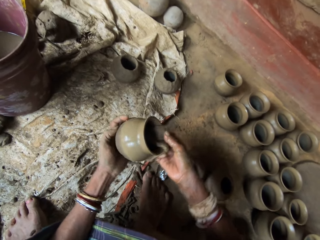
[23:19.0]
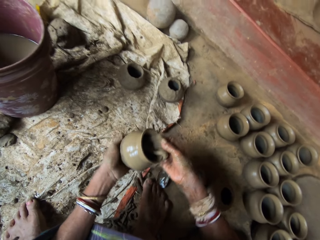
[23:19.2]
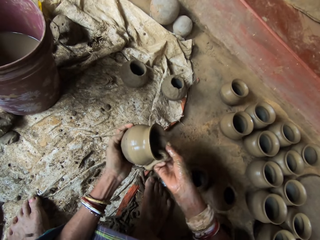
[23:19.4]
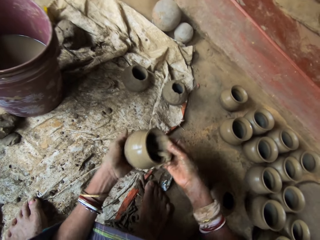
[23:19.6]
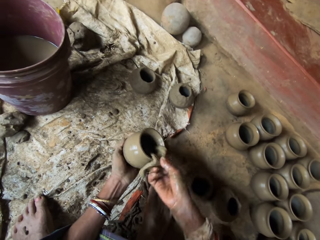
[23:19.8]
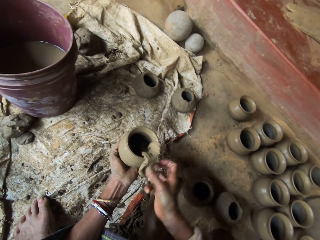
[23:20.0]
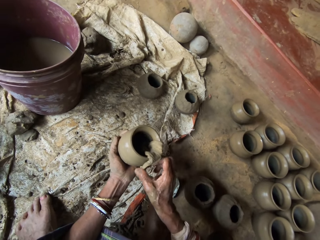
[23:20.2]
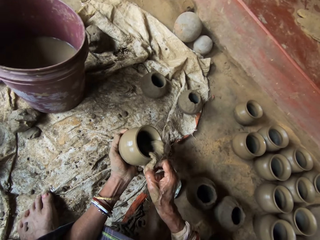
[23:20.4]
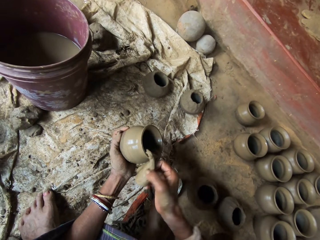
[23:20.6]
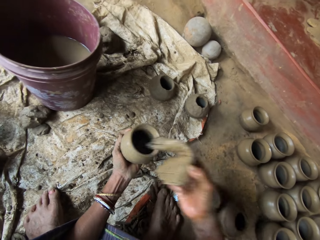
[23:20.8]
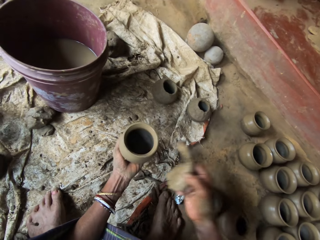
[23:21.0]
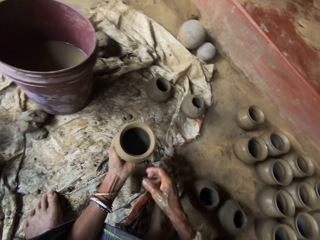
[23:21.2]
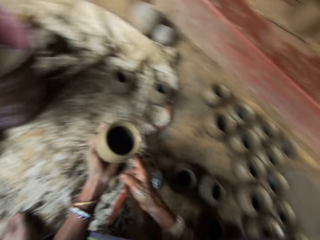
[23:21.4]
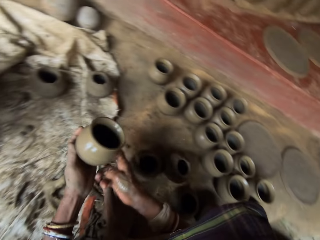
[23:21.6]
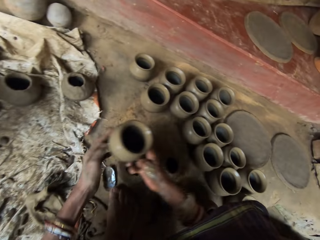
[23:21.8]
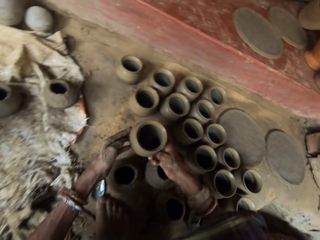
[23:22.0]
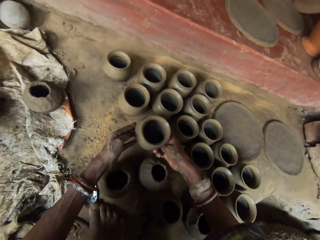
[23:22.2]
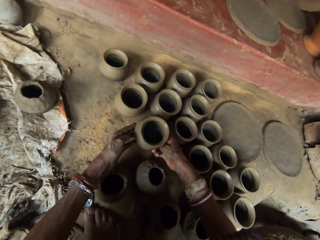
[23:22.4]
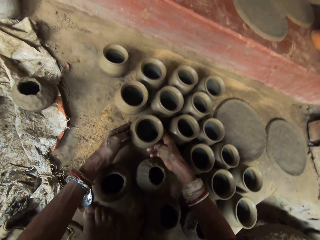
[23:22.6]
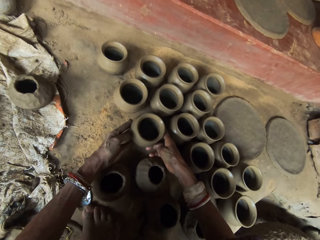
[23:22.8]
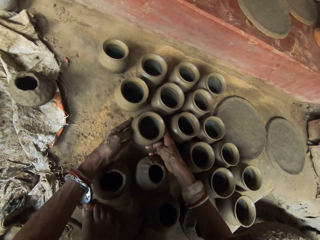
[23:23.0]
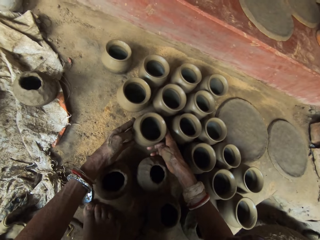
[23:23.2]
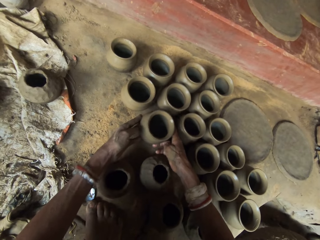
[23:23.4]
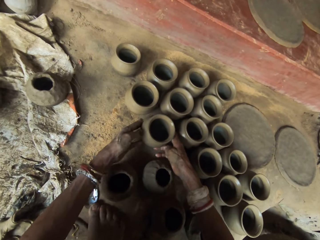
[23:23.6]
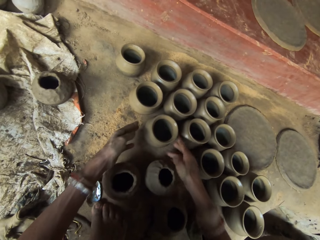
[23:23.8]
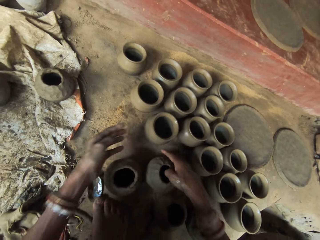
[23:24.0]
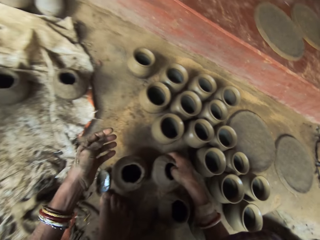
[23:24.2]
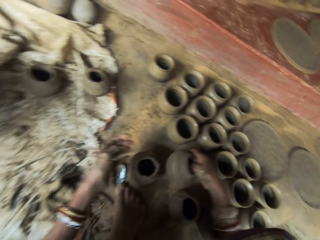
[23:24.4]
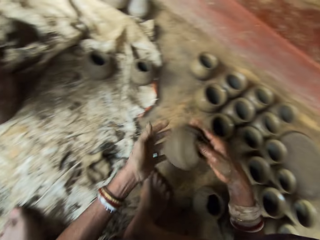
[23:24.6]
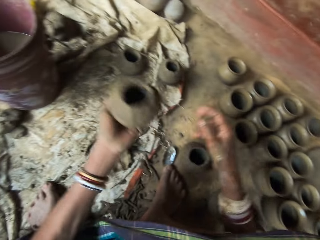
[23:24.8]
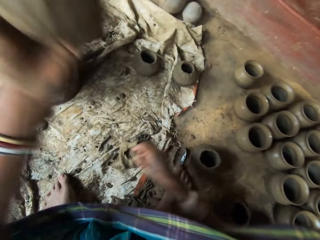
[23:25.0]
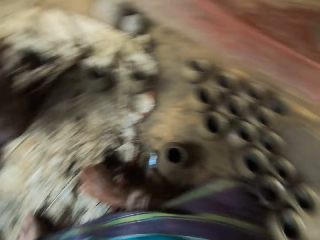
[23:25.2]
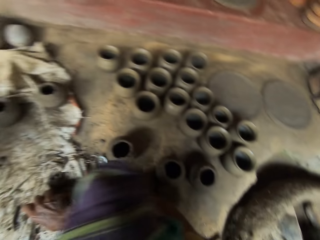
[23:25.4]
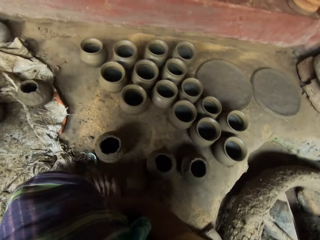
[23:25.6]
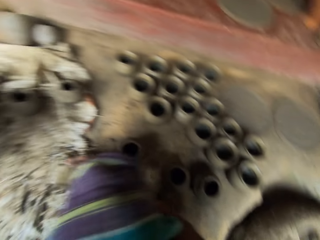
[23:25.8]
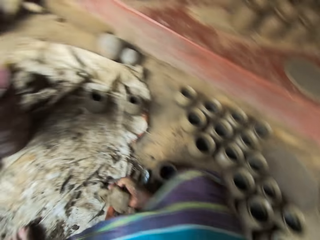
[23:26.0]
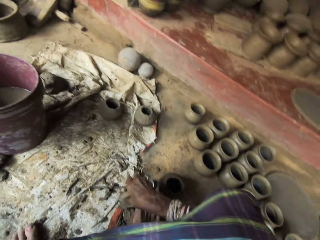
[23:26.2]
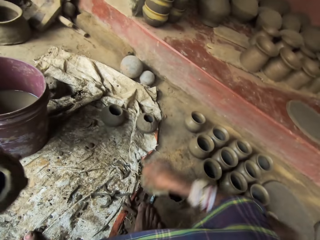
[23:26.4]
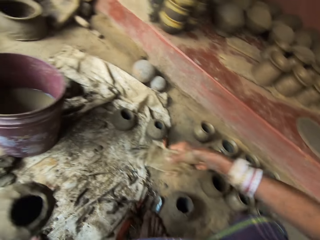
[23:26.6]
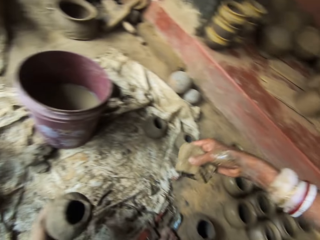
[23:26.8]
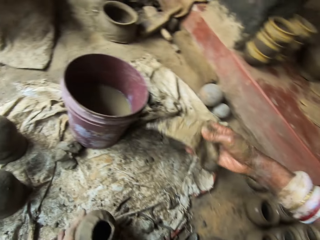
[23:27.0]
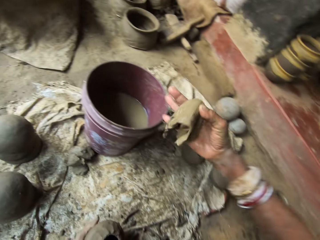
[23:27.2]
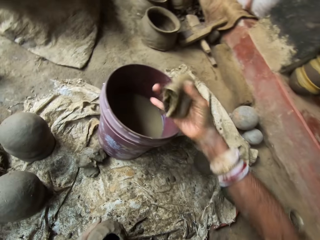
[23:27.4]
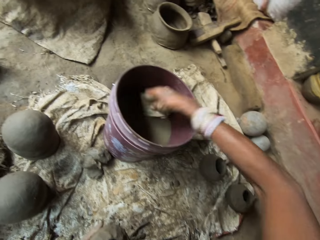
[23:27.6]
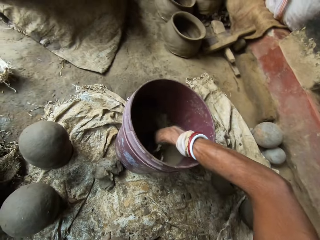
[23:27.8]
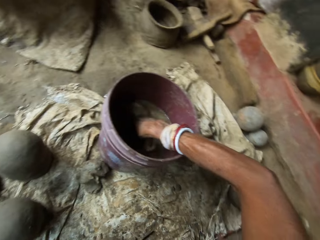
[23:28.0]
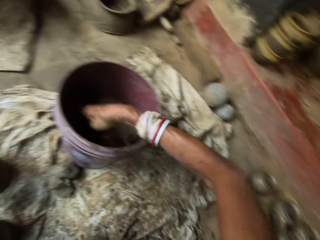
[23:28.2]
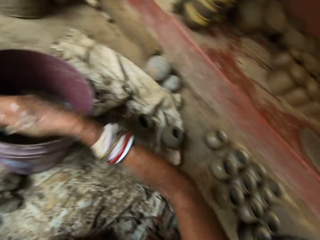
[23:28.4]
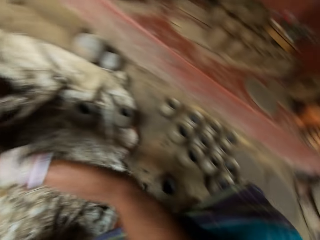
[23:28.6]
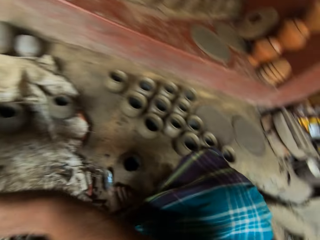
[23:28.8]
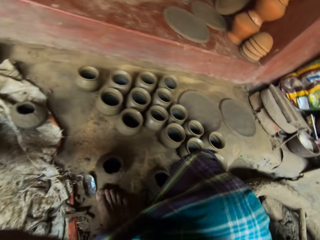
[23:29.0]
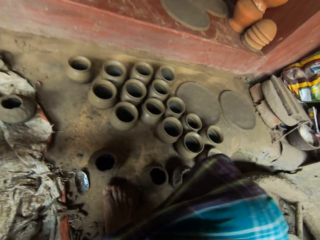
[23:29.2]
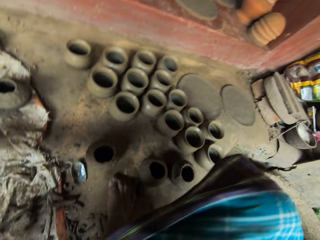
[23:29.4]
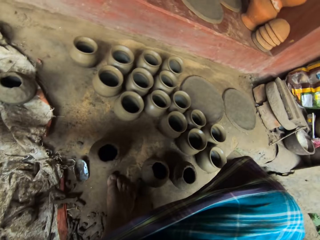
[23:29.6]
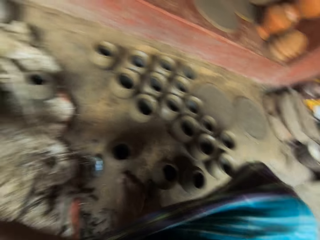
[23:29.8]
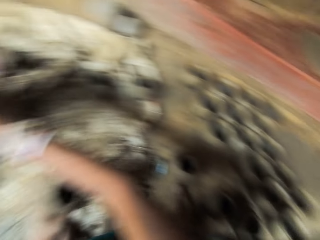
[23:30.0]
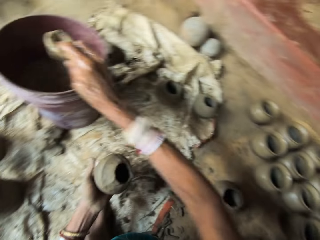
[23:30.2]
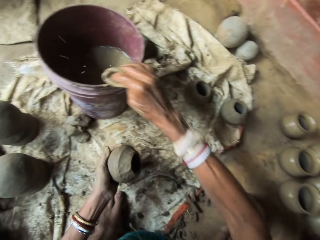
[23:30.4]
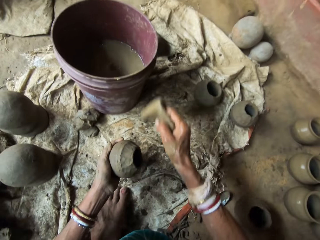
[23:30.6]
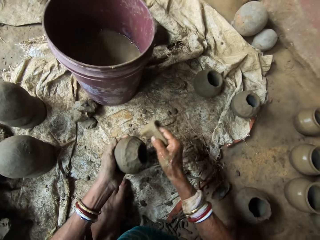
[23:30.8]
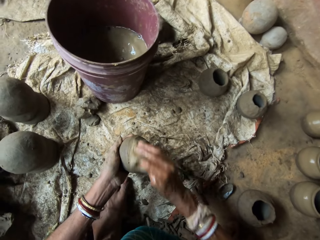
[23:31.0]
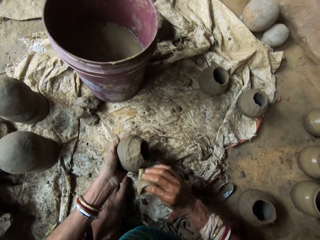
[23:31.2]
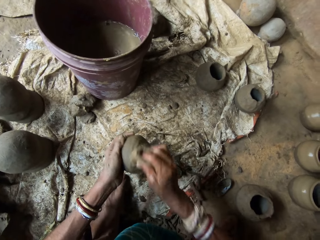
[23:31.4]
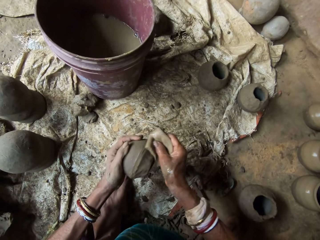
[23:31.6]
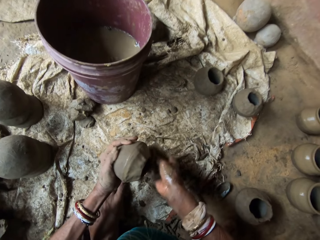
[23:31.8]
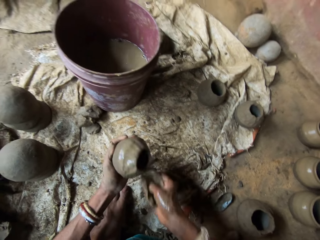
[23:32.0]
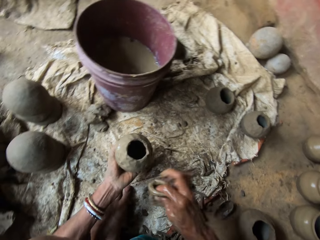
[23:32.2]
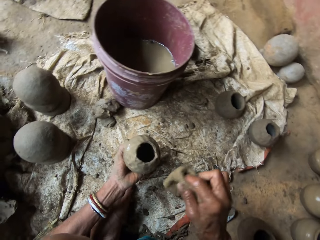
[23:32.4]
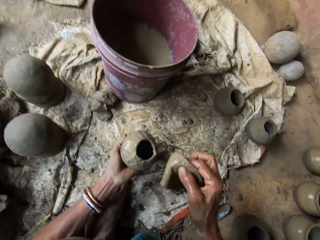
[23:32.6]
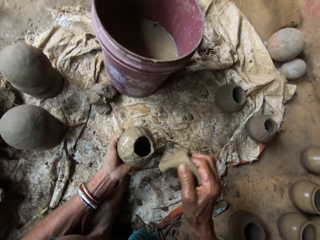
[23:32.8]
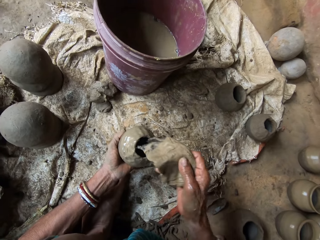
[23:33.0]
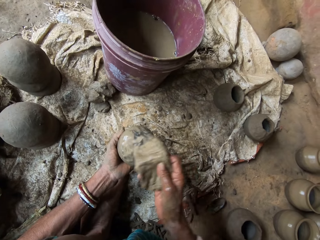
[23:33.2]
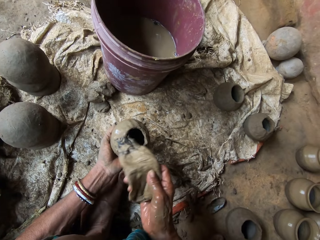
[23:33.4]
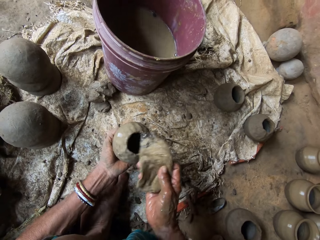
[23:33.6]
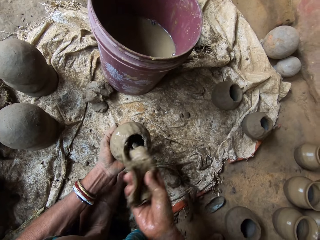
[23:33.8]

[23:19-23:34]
The camera wearer puts down a cloth. They put down a clay pot. They pick up the clay pot. They shift the clay pot to the left hand. They lift the pot. They take the cloth. They interact with a person. The camera wearer looks around. They dip the napkin in the bucket. They look around. They hit the cloth on the bucket. They wipe the clay pot with the cloth.

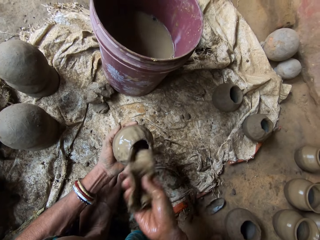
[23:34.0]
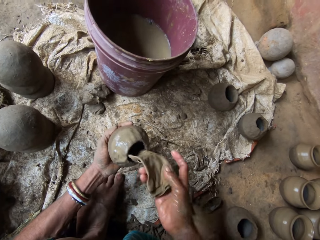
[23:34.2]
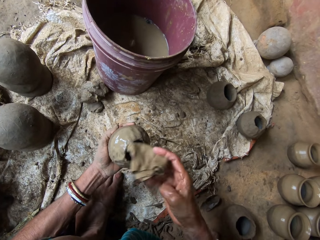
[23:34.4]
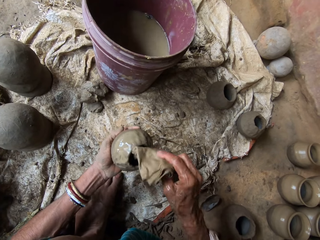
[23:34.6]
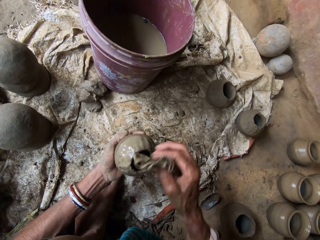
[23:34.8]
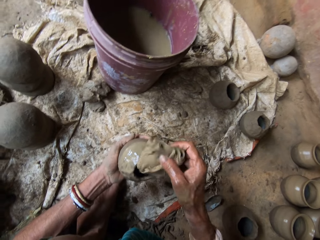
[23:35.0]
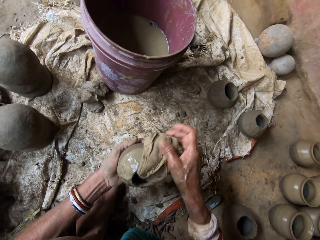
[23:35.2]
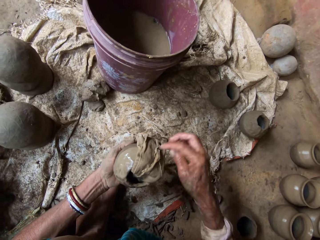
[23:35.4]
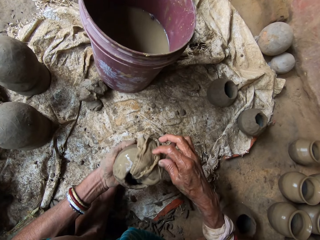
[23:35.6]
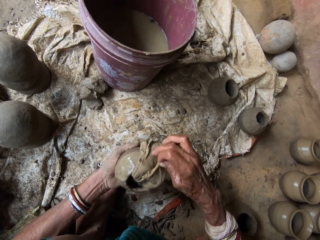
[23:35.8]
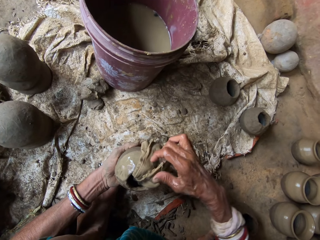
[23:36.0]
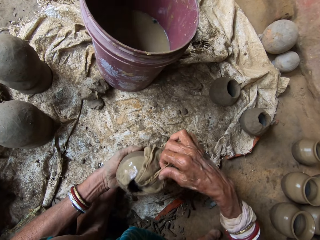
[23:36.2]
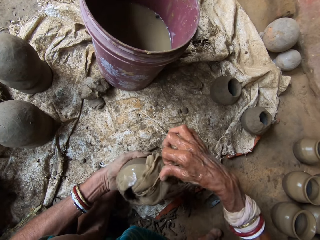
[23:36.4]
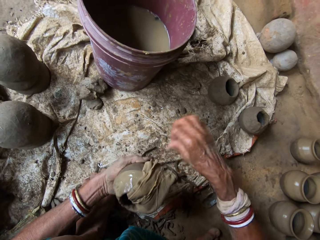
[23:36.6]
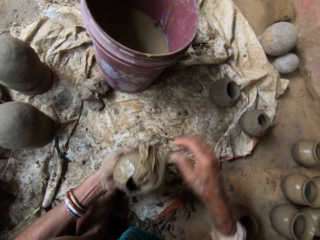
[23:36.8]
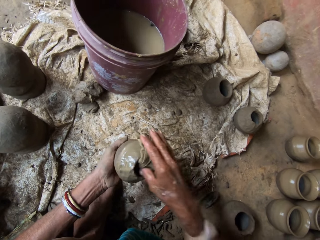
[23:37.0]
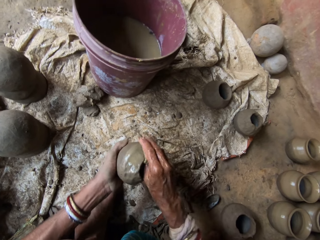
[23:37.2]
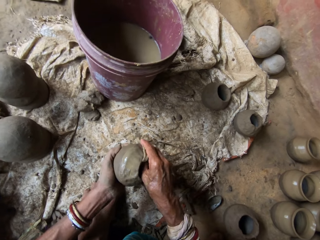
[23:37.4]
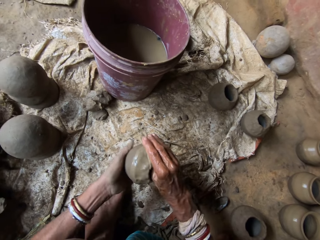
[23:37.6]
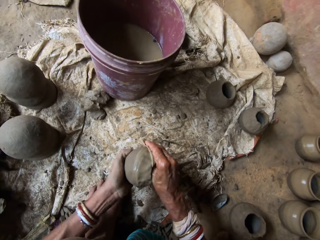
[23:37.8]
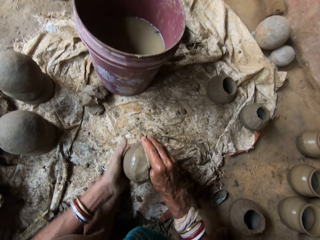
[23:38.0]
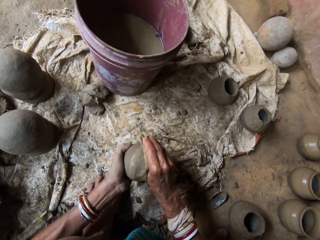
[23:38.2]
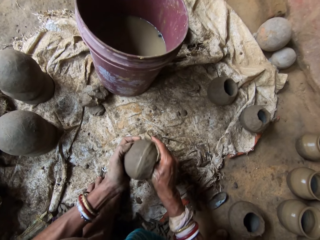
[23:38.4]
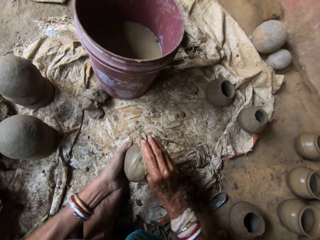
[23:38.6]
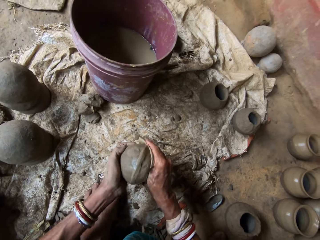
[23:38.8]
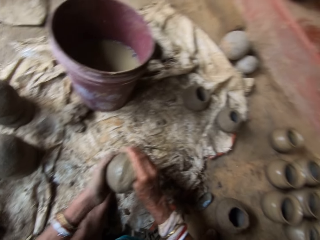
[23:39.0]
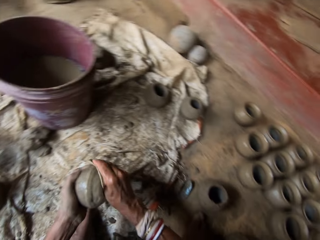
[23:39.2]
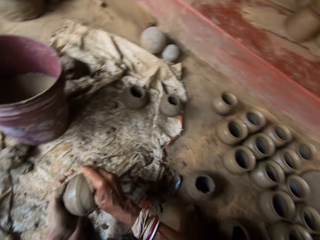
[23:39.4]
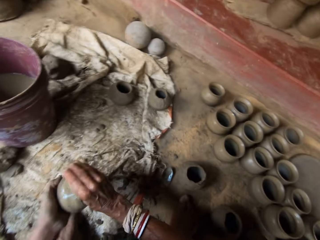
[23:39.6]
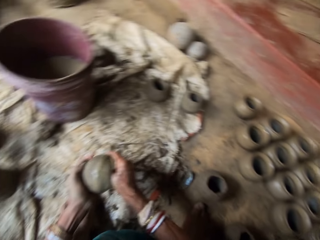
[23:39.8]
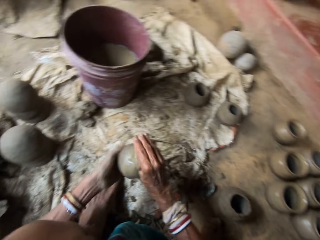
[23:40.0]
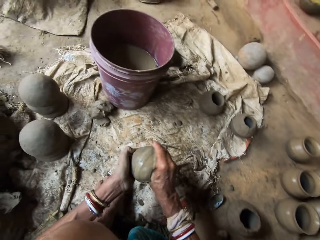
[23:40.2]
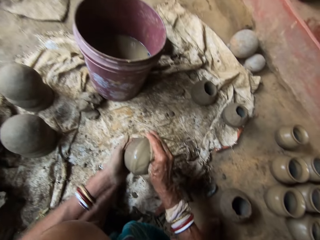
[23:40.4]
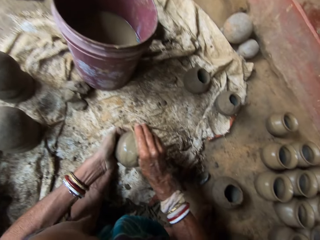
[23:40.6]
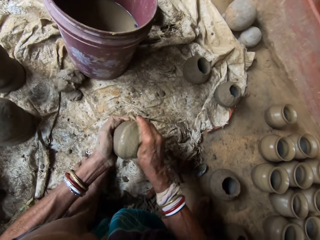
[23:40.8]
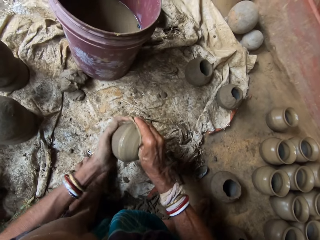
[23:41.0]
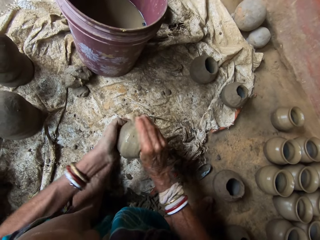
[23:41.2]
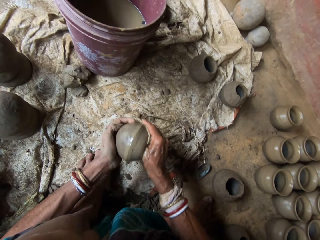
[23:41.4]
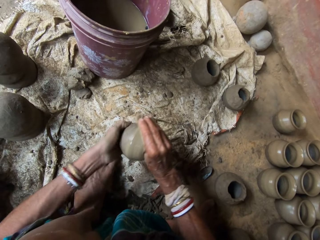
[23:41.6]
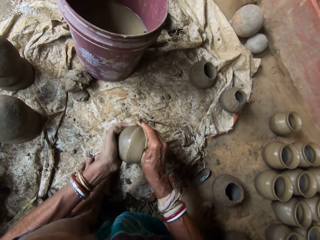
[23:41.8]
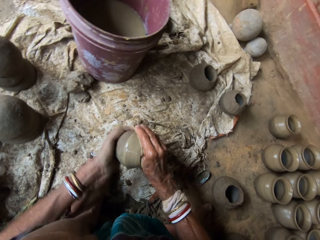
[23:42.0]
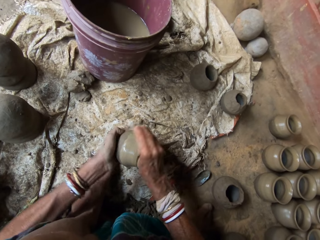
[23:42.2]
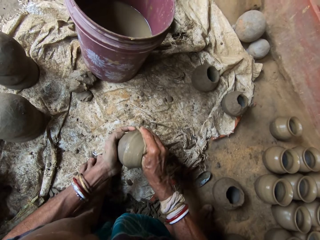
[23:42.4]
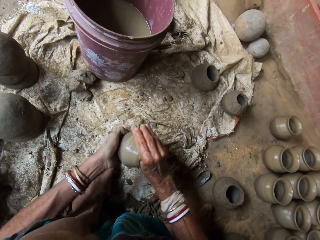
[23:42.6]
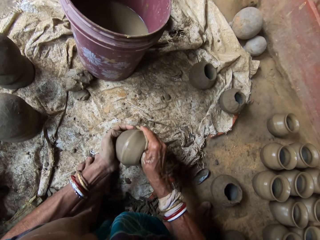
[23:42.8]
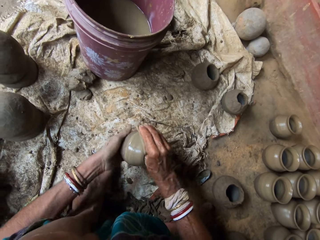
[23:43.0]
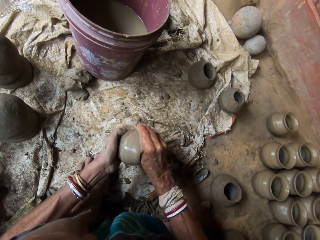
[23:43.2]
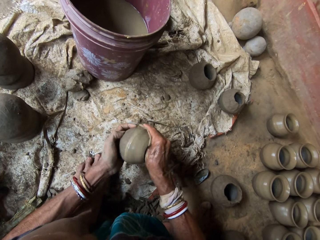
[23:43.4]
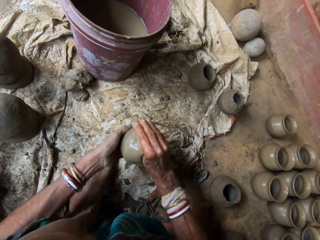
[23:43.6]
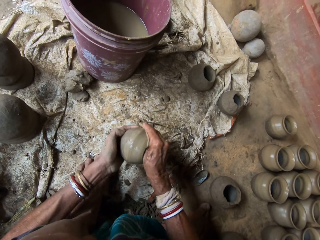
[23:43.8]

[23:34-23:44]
The camera wearer inserts the cloth in a clay pot. They adjust the cloth. They mold the clay pot with the cloth. They look around. They mold the clay pot with the cloth.
